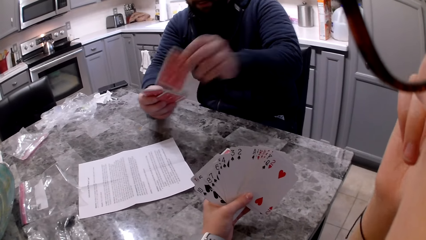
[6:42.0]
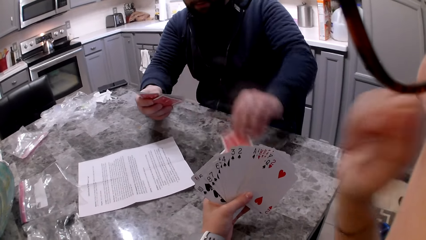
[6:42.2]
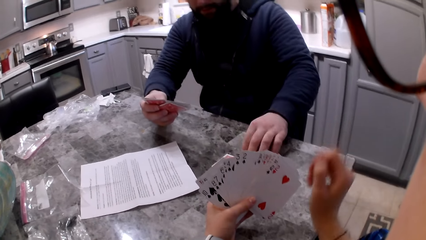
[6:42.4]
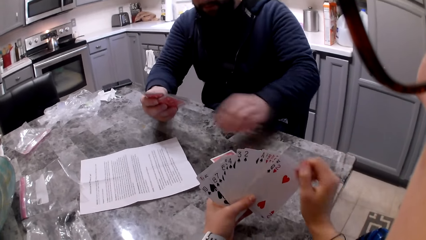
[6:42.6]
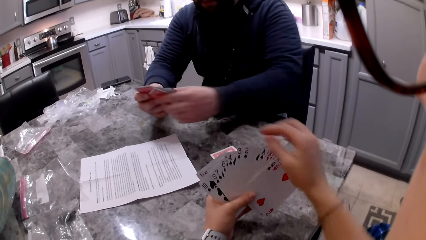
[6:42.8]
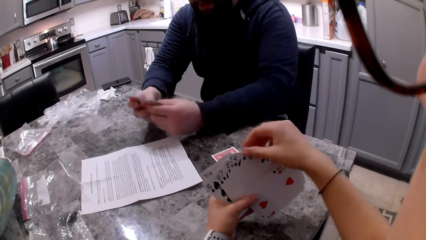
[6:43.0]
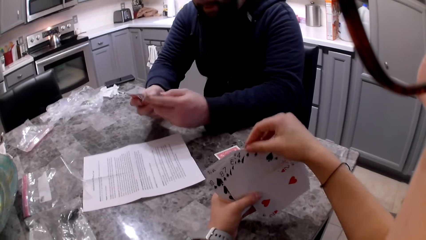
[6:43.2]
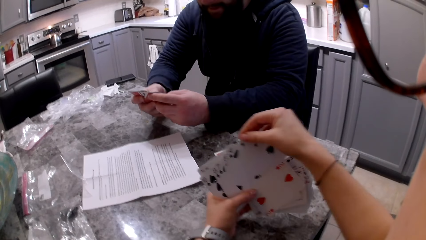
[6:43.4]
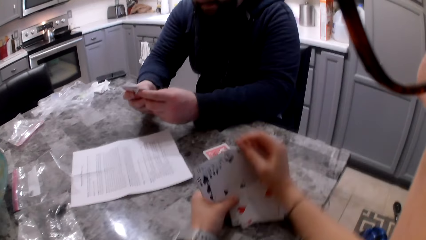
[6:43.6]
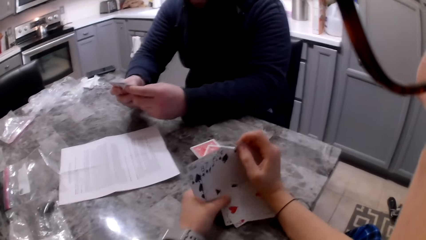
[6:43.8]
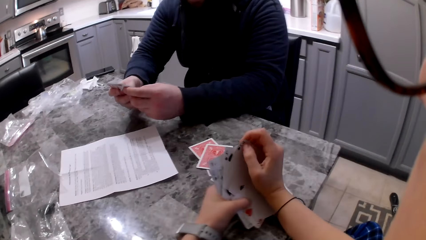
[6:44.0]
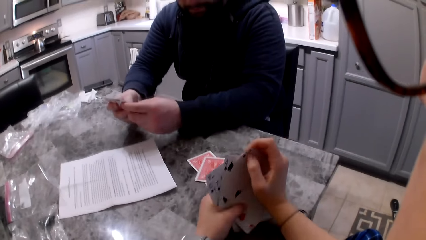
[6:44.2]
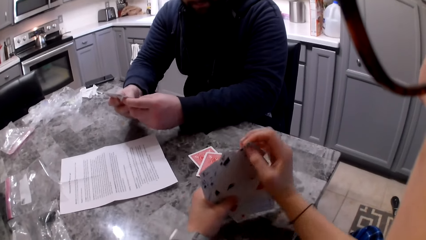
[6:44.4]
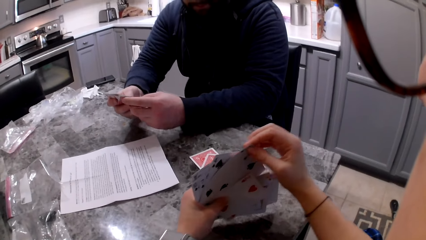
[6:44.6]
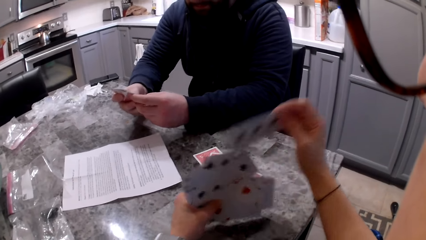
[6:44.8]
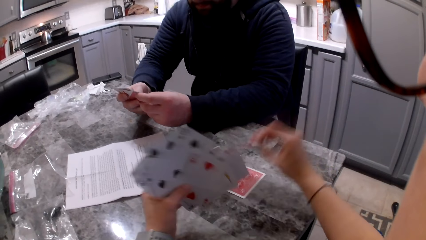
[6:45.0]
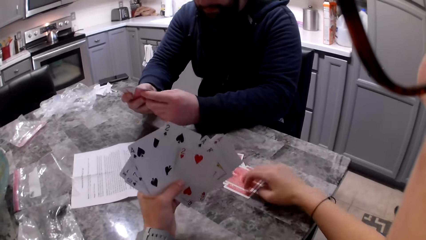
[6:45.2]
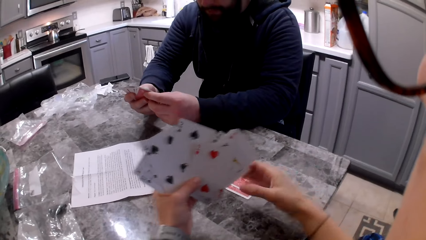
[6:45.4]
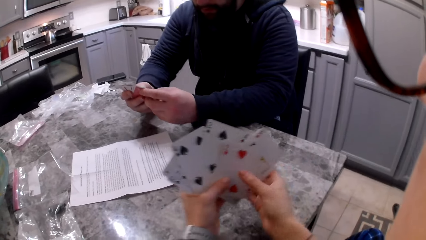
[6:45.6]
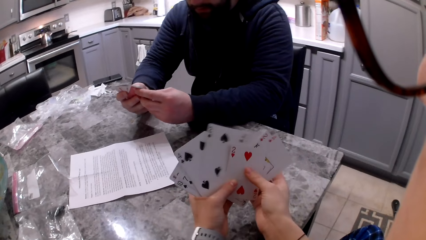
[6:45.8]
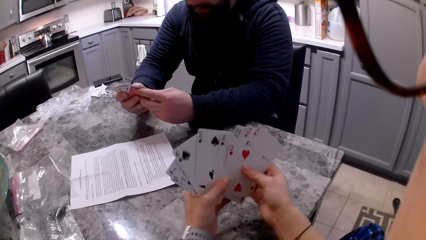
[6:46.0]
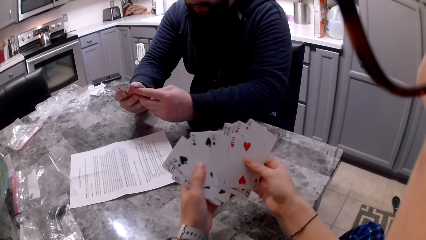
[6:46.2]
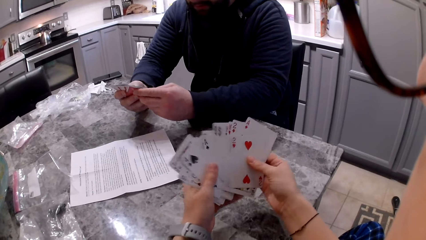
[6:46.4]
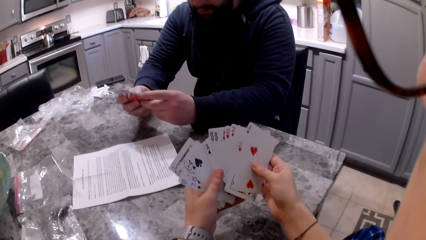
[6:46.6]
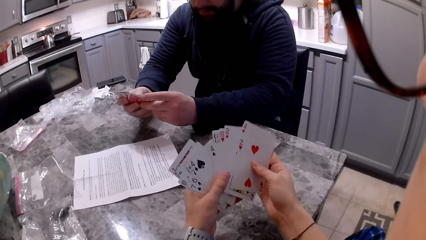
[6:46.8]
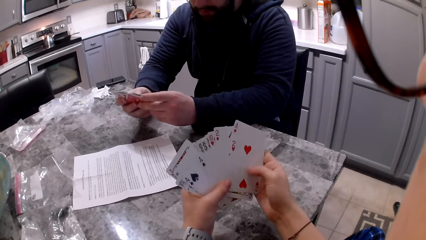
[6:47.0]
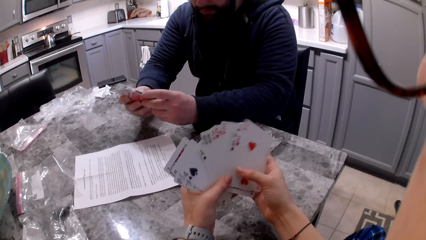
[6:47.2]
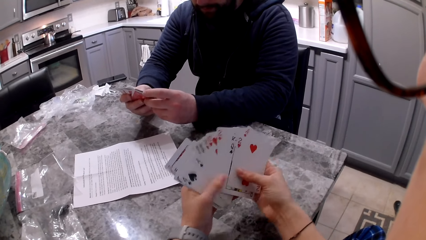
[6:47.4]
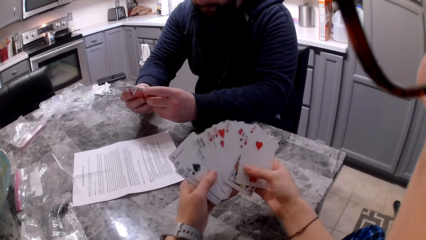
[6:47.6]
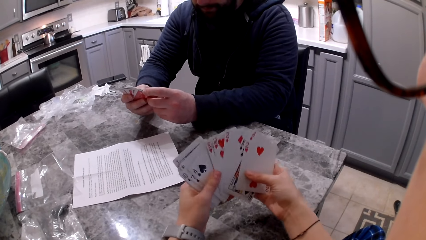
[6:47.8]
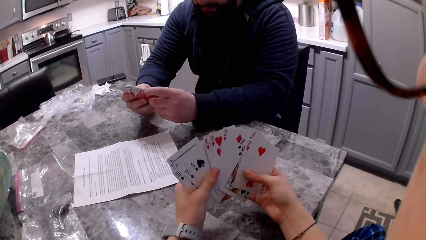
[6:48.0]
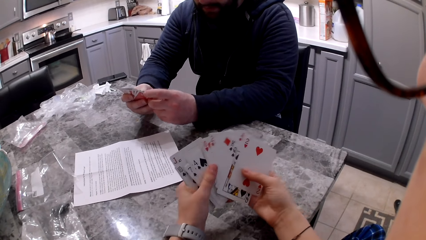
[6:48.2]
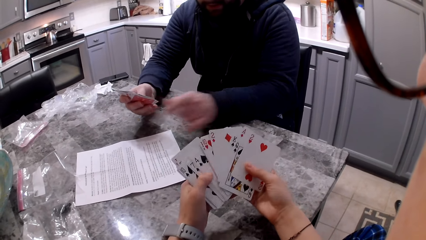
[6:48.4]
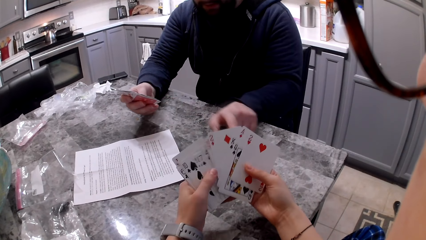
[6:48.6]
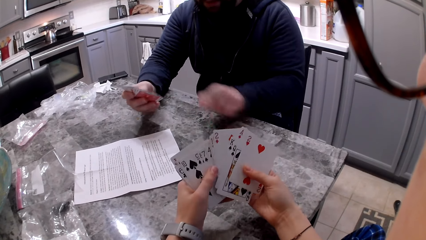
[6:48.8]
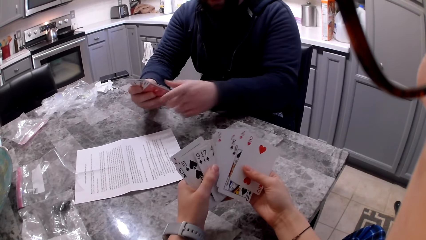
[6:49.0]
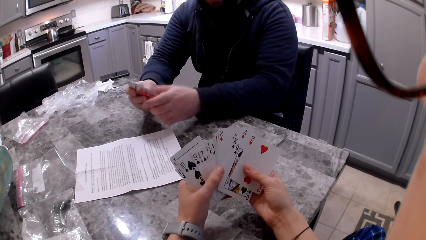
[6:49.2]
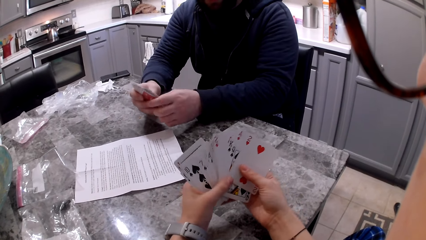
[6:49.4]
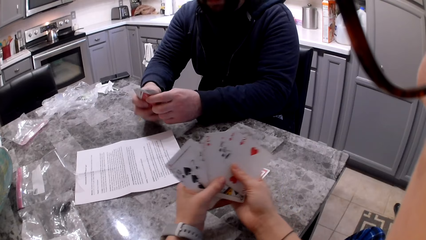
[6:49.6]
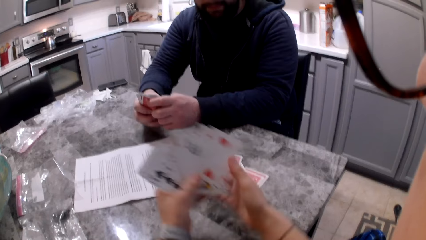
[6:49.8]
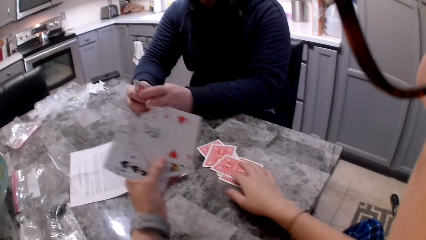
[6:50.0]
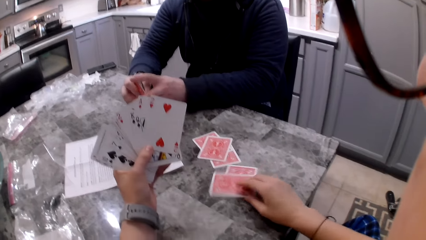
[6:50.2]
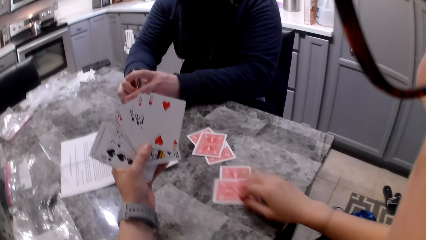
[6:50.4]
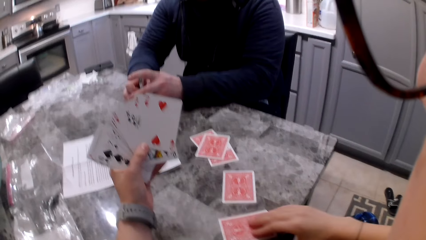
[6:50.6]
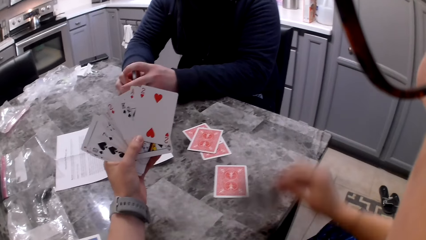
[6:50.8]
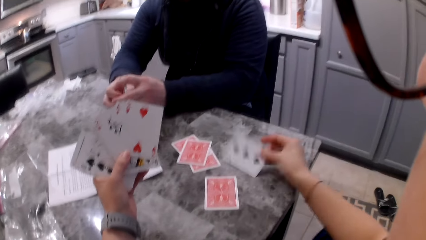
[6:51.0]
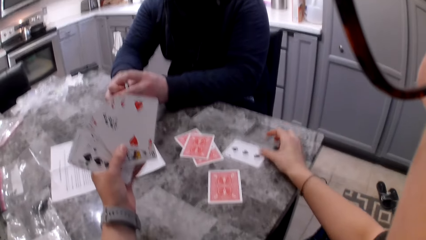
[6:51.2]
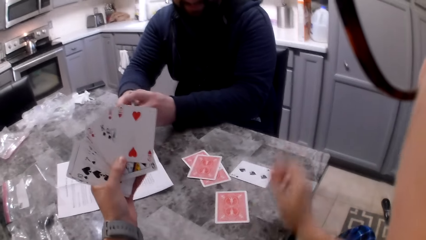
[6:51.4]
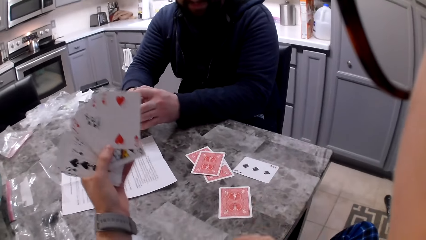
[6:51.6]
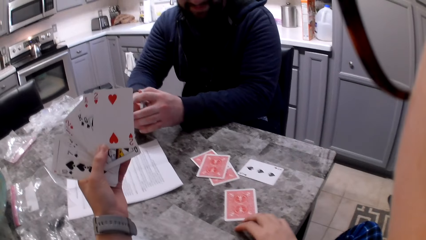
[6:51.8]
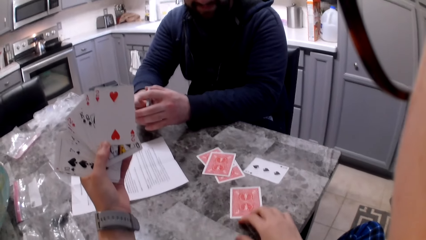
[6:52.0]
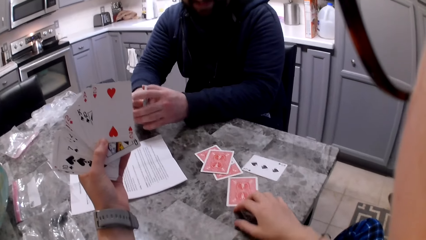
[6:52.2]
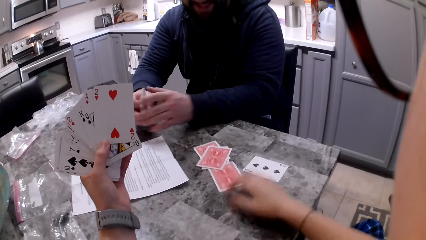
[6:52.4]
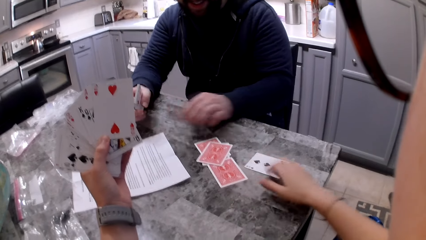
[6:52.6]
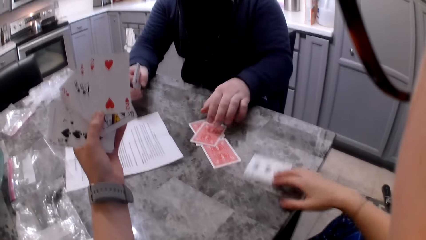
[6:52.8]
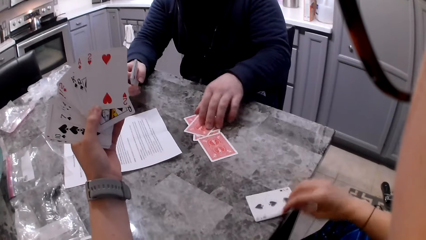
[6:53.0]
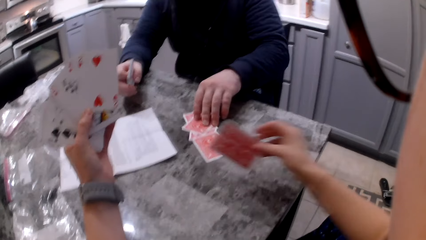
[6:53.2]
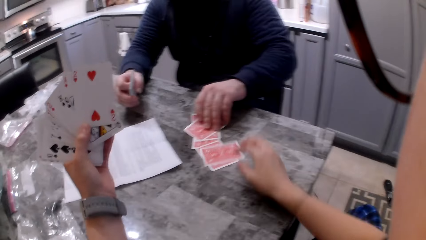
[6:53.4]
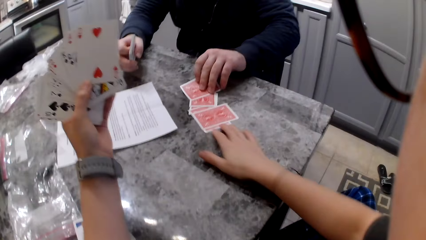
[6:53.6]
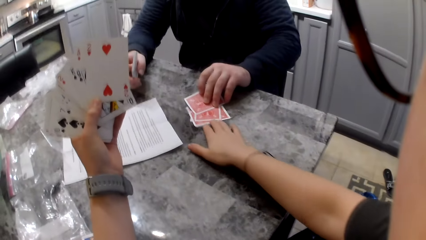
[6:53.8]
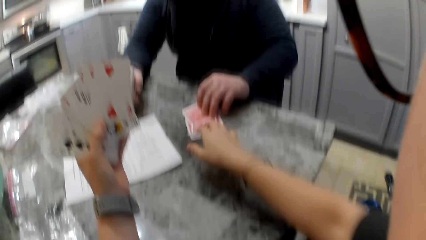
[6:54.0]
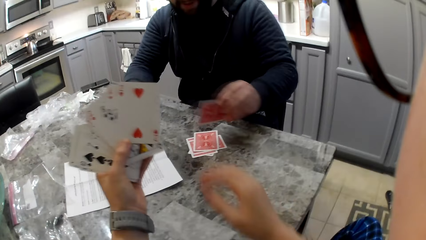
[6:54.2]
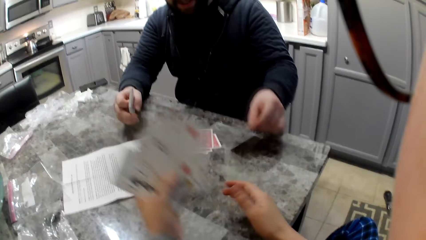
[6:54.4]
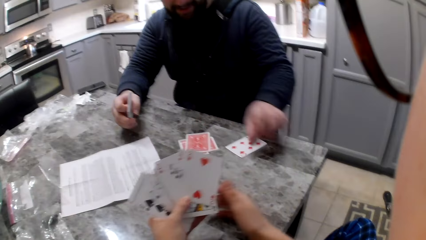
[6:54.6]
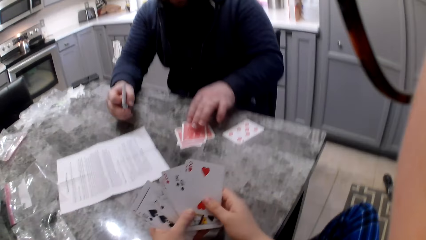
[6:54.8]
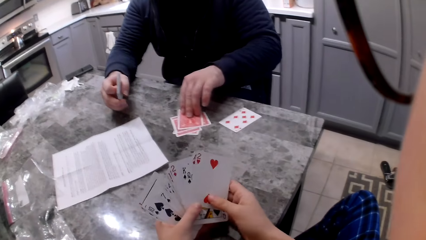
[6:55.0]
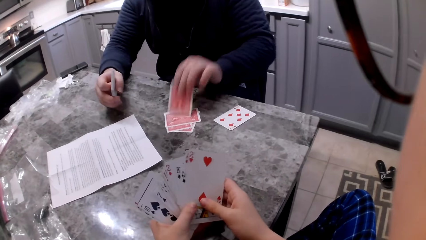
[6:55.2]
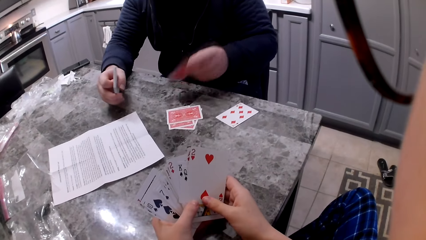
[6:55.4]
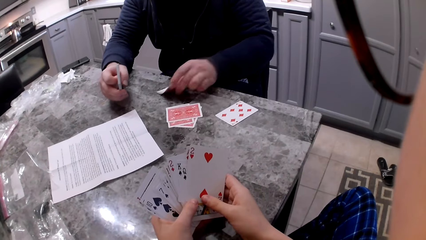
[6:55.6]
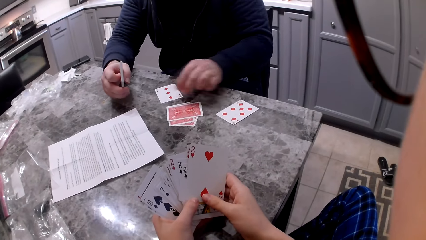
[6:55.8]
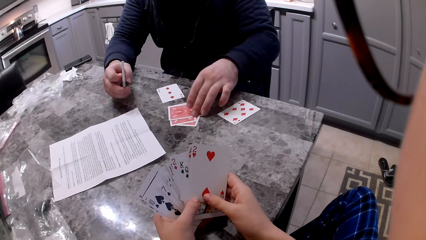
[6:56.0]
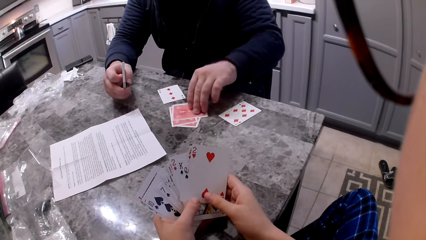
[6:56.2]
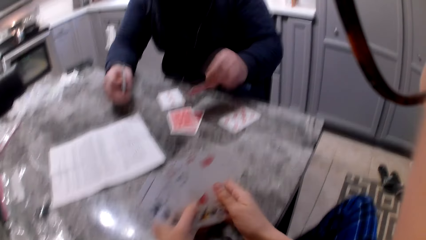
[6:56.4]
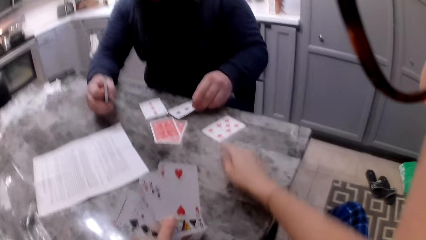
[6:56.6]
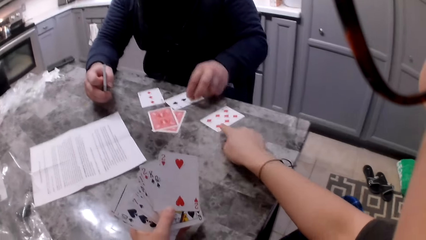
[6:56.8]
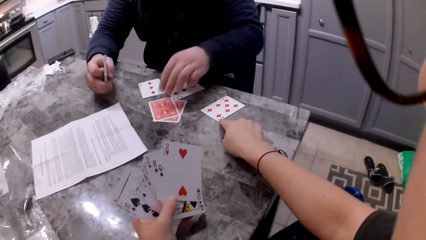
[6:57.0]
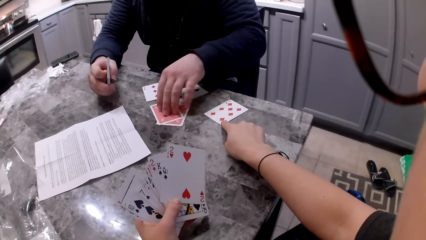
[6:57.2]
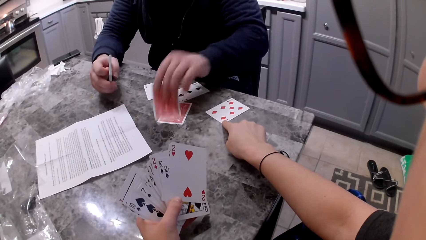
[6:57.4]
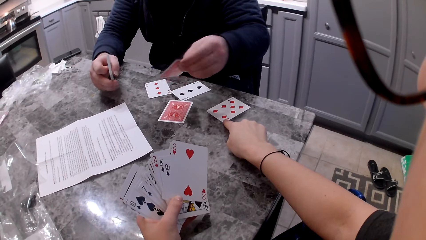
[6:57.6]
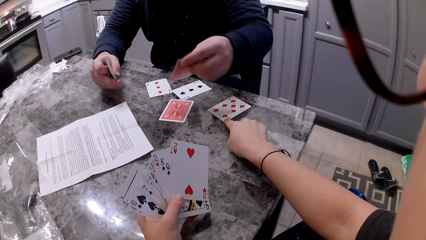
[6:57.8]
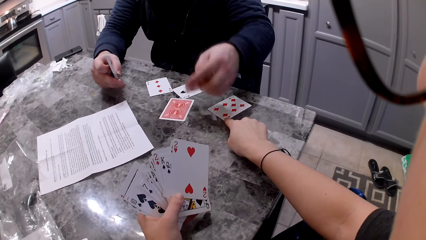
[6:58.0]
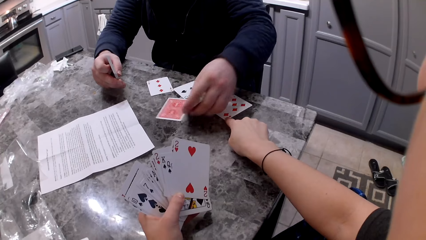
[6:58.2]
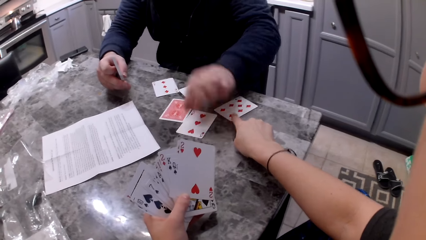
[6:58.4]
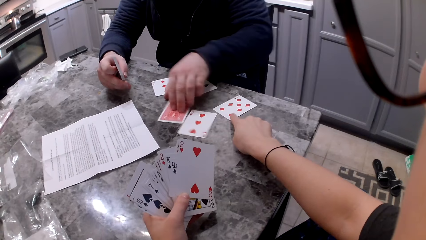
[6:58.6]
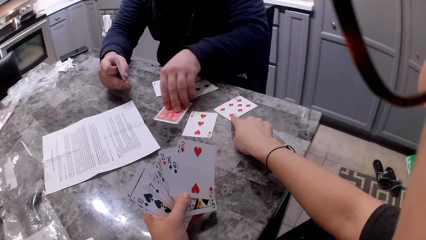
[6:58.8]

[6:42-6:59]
A man drops the card on the counter or table. The camera wearer picks up a card with her right hand. She drops the card on the counter. The man shuffles cards in his hands. The camera wearer shuffles the cards in her hands. The man points to the cards on the counter. The camera wearer shuffles the cards in her hands. The man covers the cards with his hands. The camera wearer flips a card on the table with her right hand. The man aligns the cards in his hands. The camera wearer moves a card on the counter towards the man. She flips a card on the table with her right hand. The man flips a card on the table with his left hand. The camera wearer pushes the cards on the table. She holds the cards in her hands. The man flips a card on the table with his left hand. The camera wearer points to a card on the counter. She holds the card on the table. The man flips a card on the table with his left hand.
